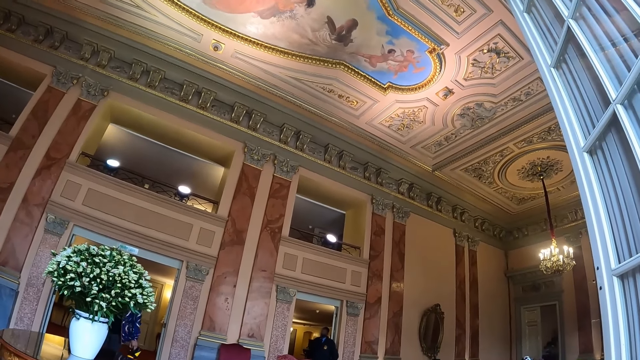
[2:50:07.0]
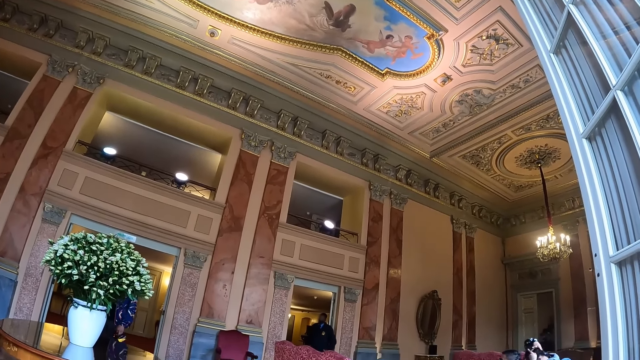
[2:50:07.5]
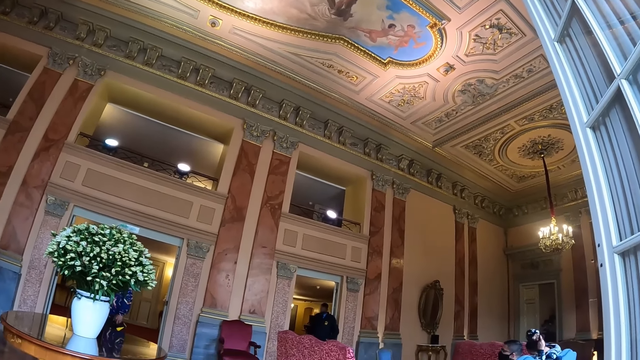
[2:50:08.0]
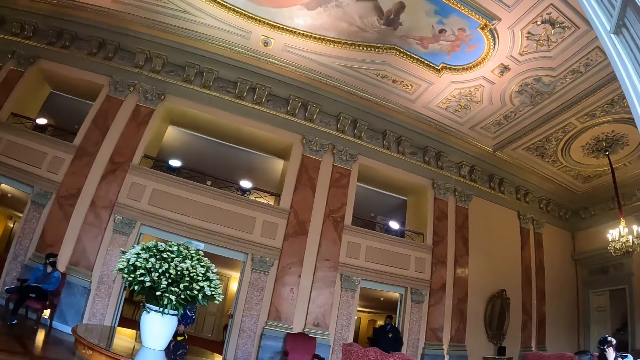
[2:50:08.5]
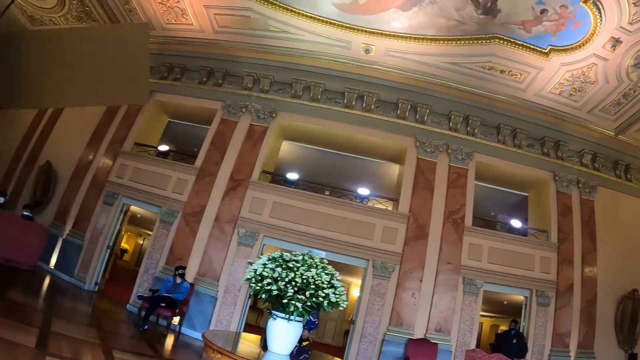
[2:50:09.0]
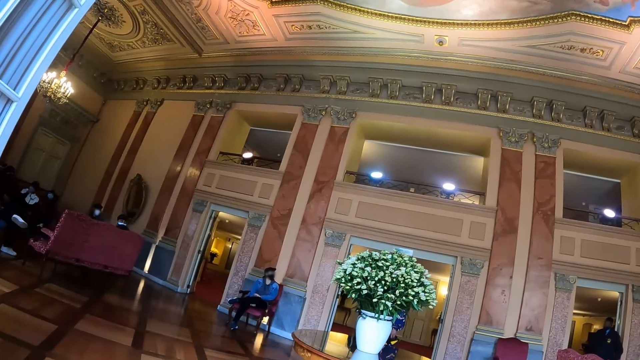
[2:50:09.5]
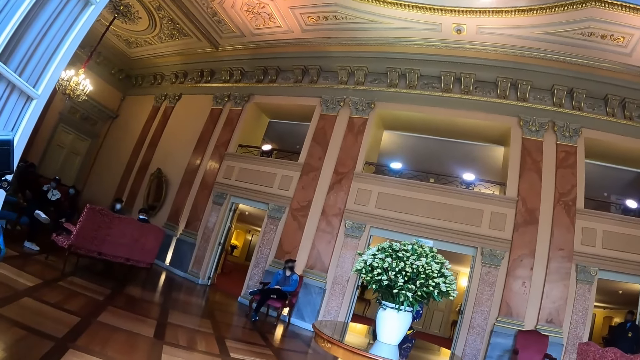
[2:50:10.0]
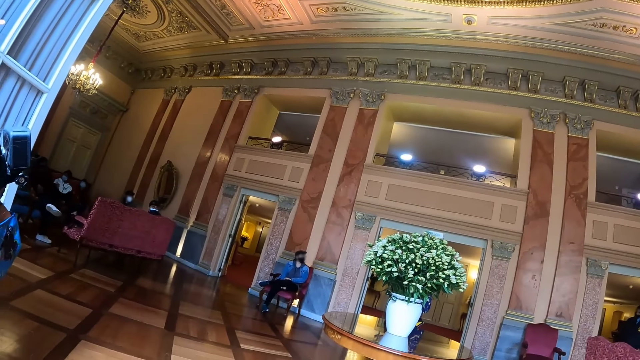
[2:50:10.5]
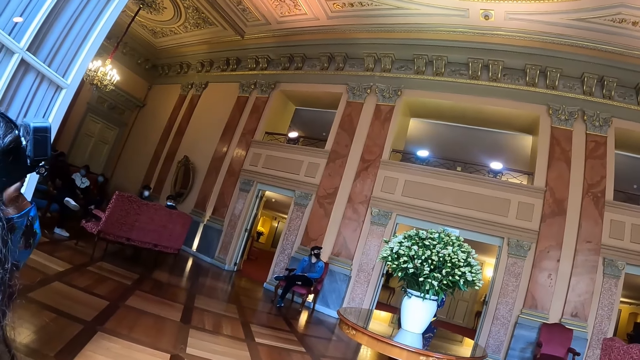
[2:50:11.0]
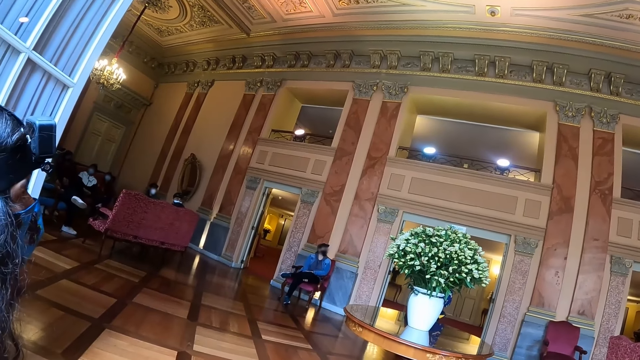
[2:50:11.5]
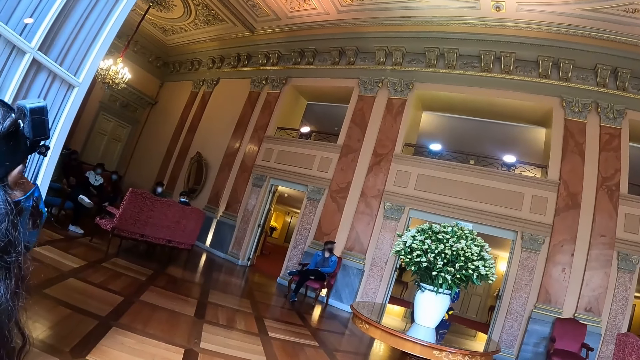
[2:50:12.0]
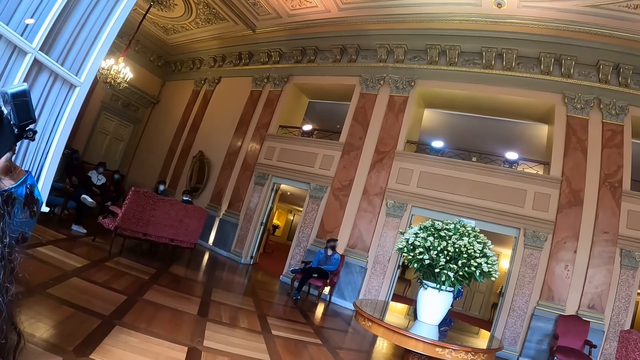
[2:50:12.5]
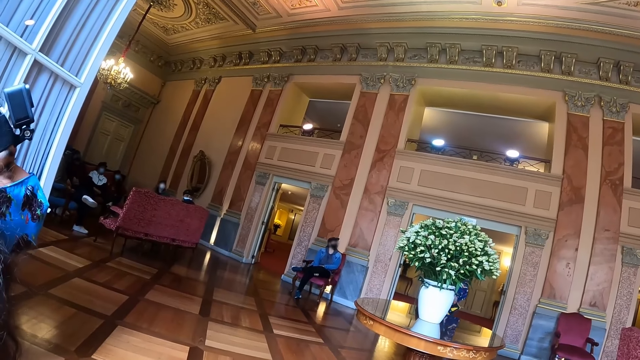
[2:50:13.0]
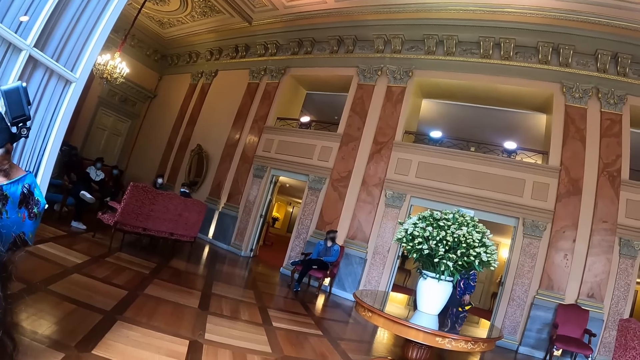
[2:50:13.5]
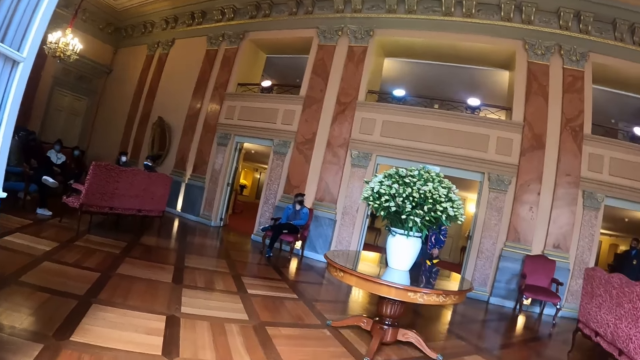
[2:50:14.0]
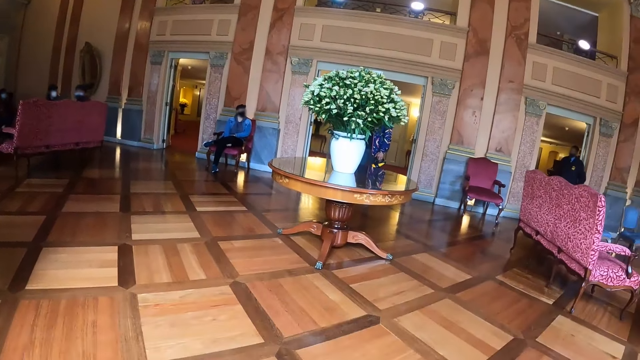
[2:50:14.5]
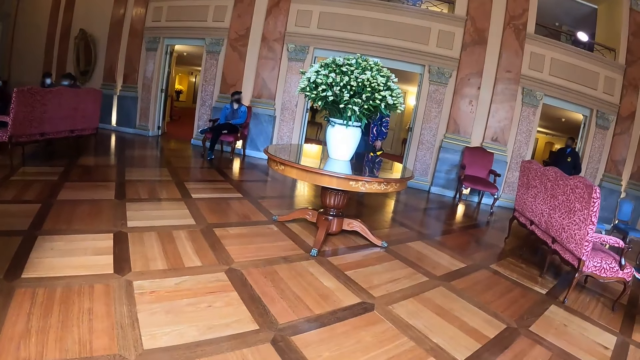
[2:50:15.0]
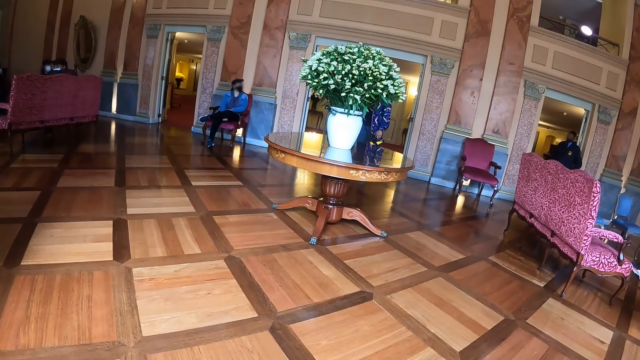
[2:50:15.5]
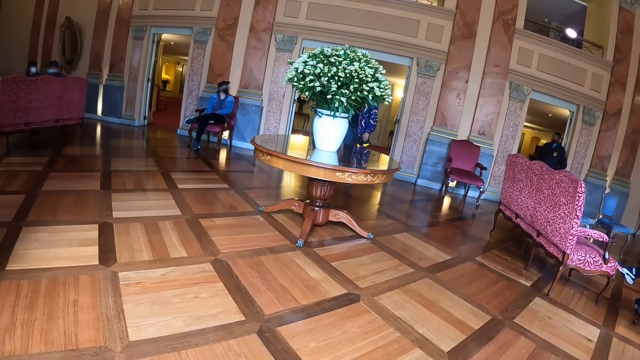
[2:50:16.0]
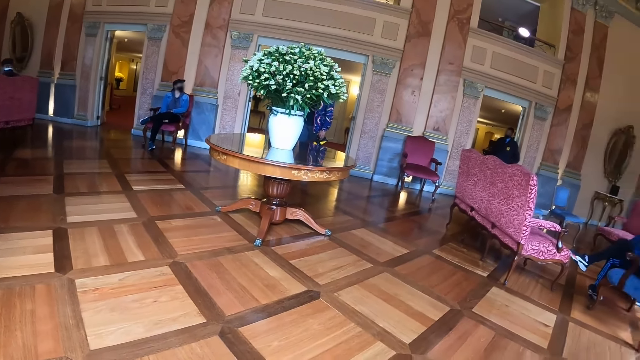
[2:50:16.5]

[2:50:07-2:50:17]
The camera wearer looks left. They look forward.

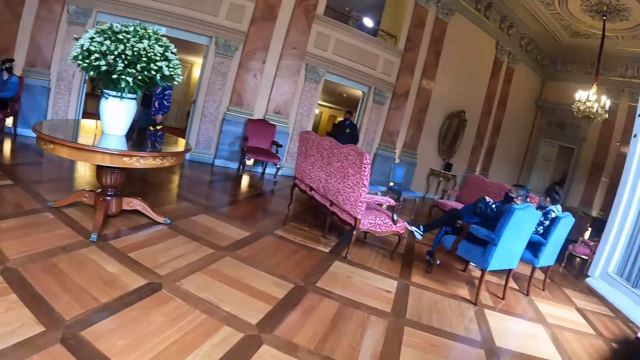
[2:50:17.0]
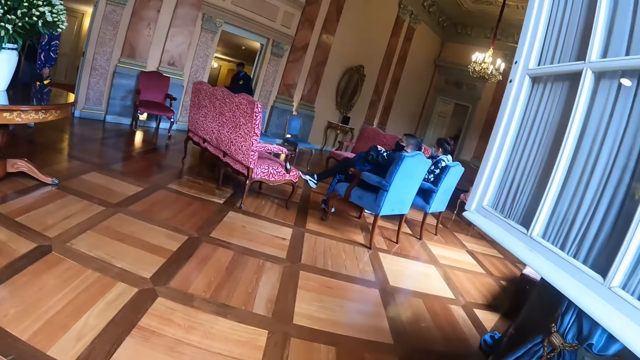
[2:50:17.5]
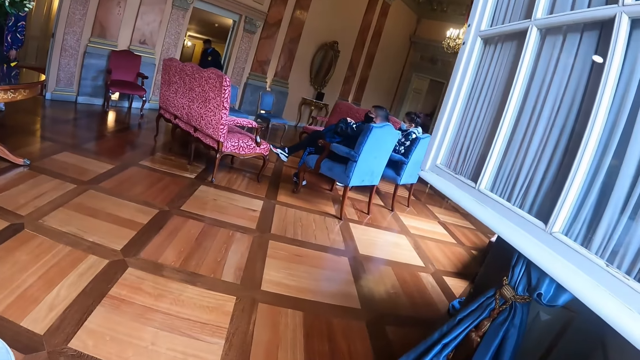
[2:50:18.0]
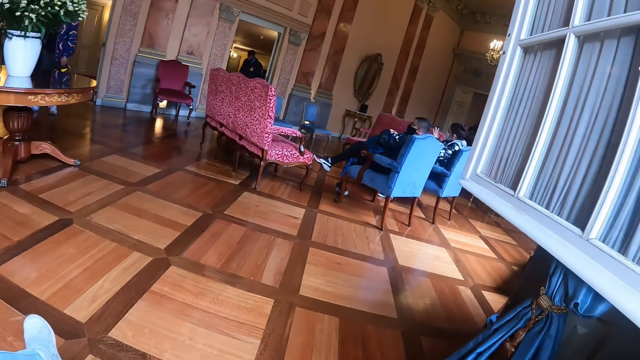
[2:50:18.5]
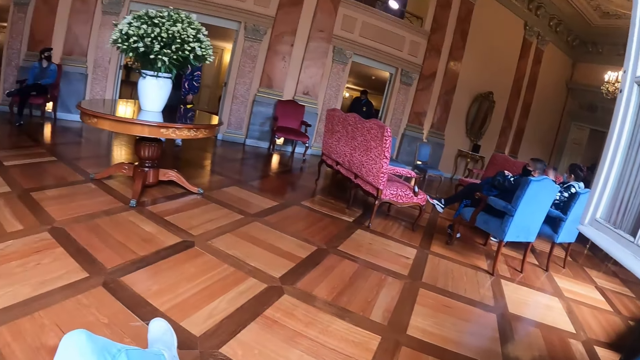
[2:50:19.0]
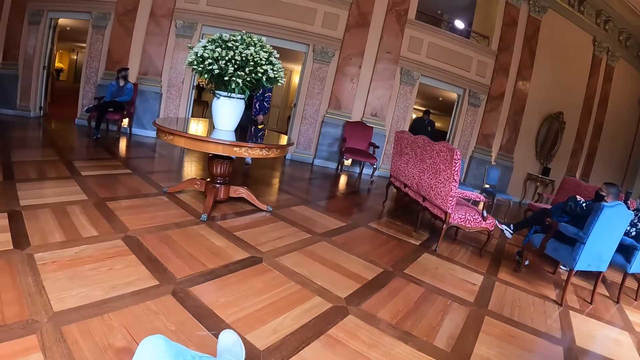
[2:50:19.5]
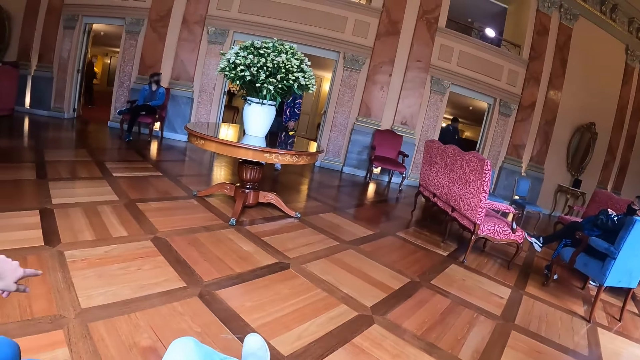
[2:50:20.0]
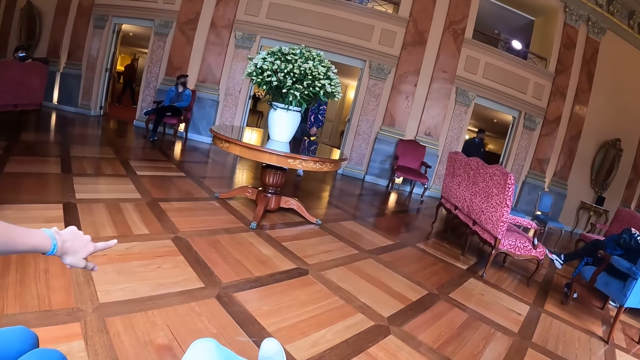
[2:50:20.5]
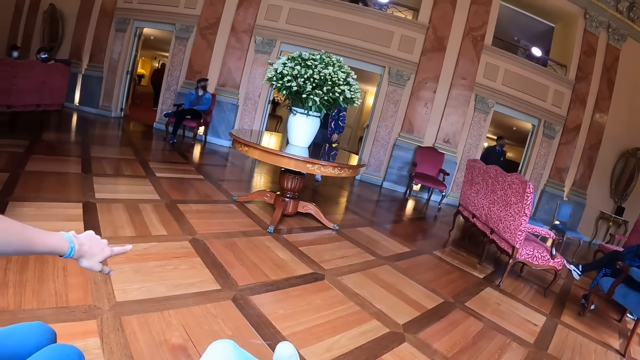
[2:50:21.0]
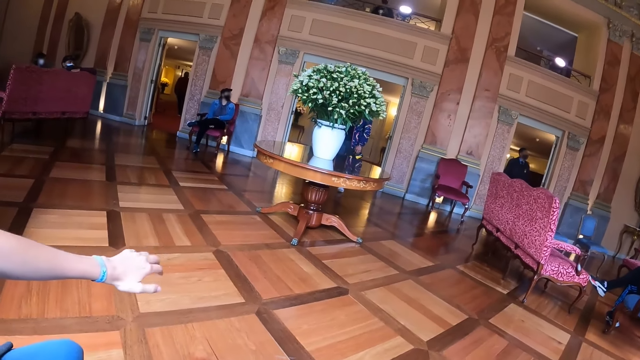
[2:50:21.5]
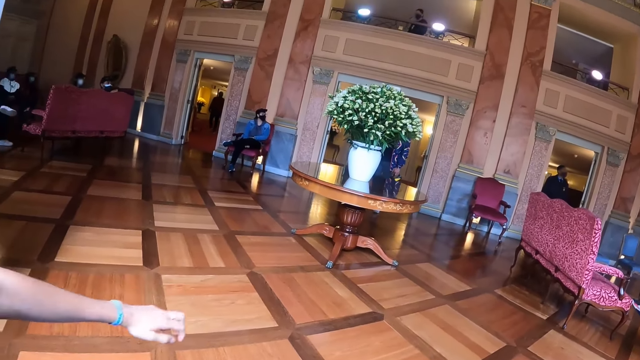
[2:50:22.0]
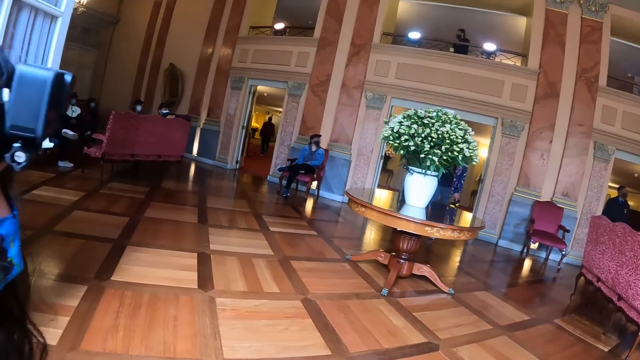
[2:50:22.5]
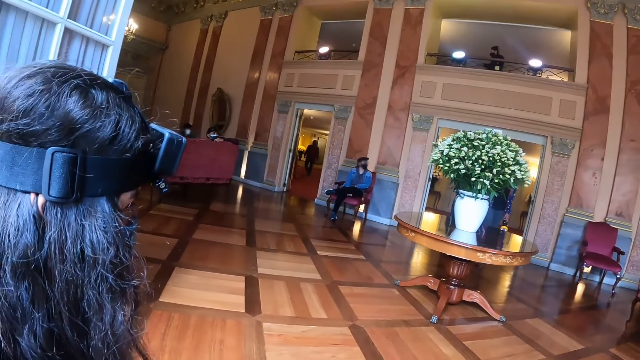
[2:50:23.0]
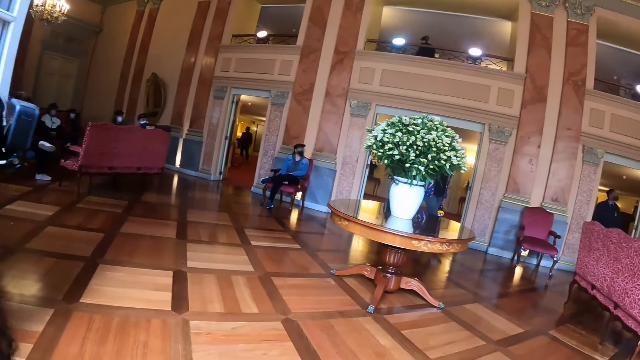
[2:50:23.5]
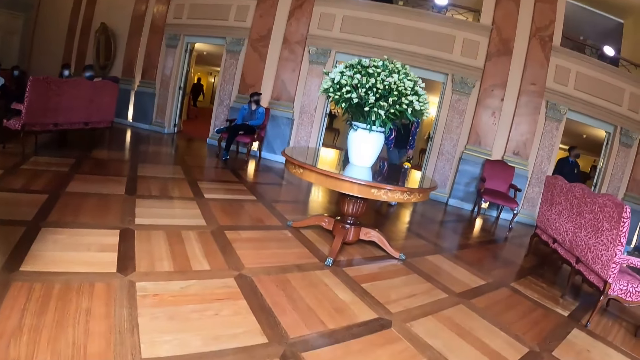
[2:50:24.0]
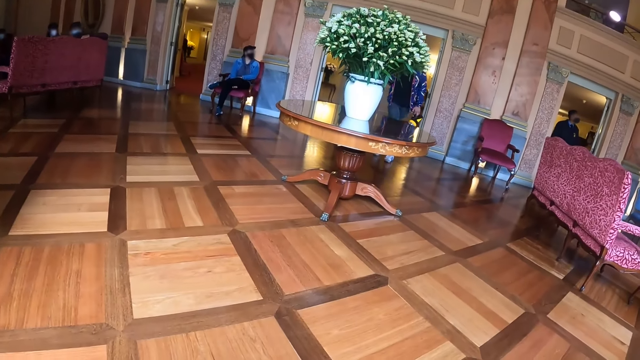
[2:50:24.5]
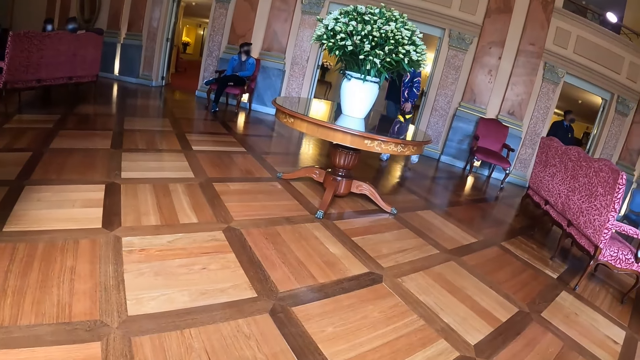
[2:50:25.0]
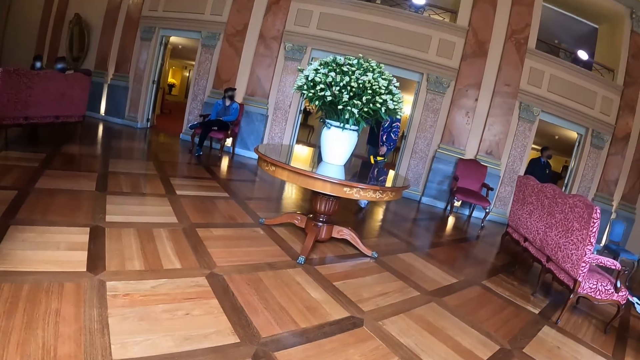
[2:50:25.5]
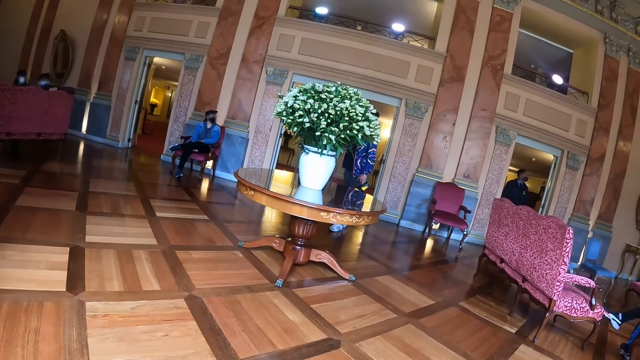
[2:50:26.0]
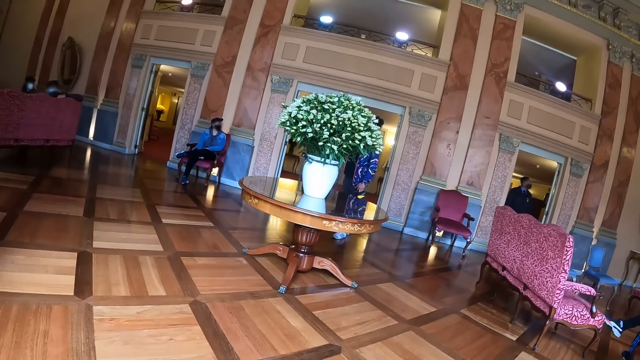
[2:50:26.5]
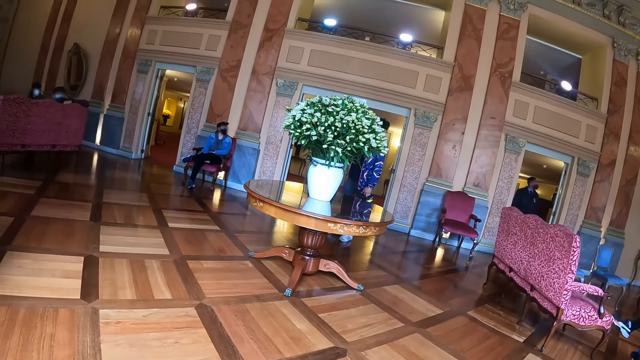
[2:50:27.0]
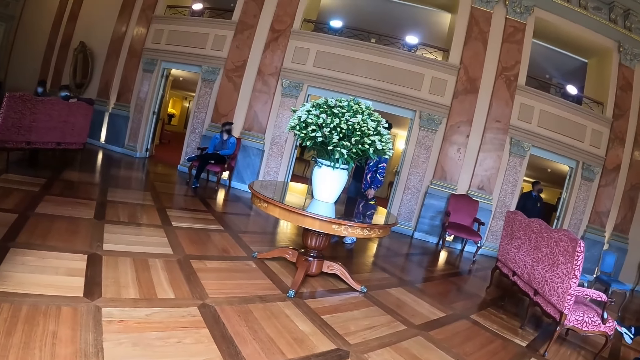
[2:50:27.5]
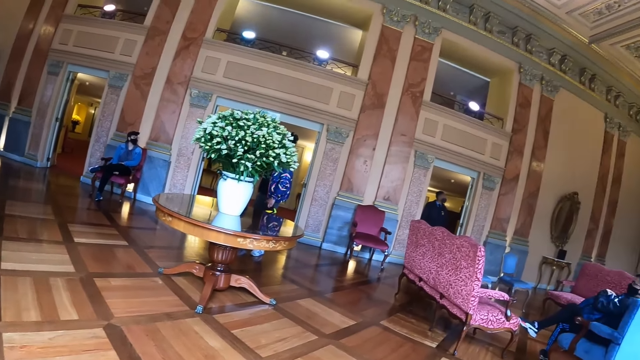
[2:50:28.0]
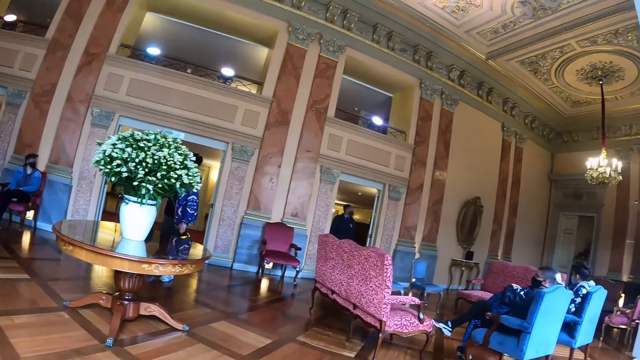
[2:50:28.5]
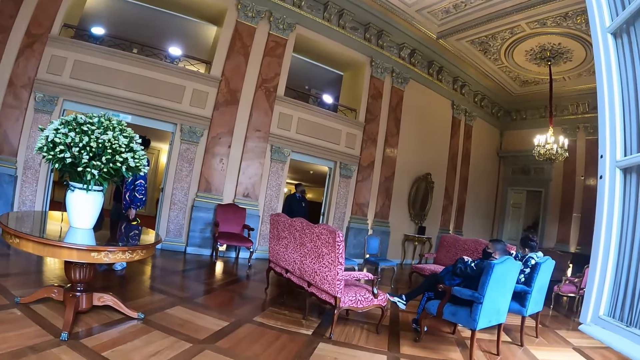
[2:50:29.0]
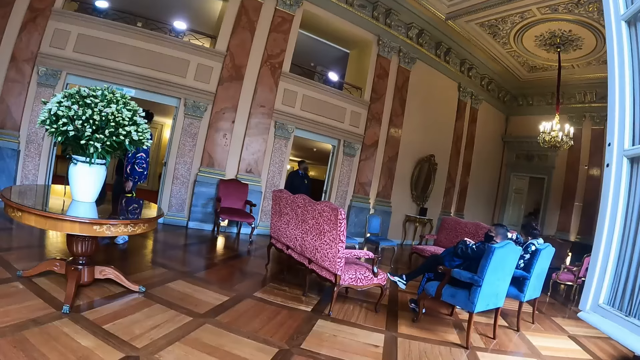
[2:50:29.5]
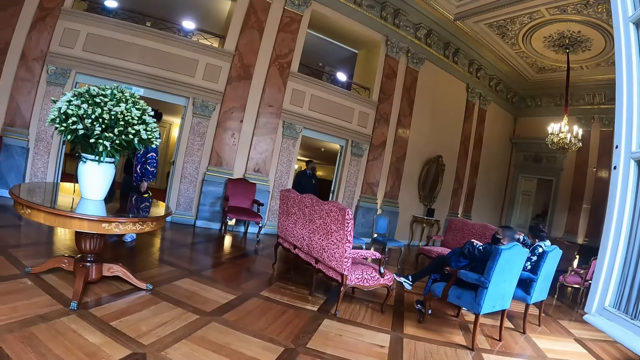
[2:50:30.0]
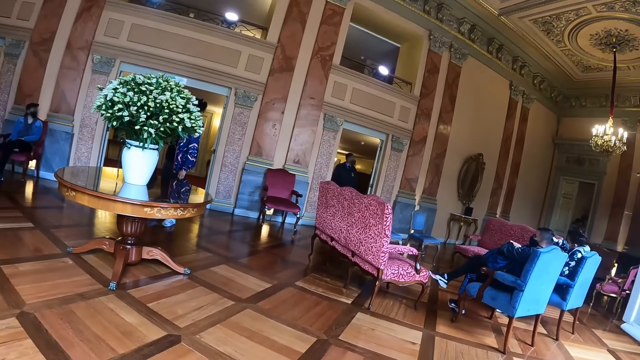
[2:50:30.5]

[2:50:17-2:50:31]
The camera wearer looks right. They look forward. A person converses with the camera wearer. The person points at the floor. The camera wearer looks forward. They look right.
